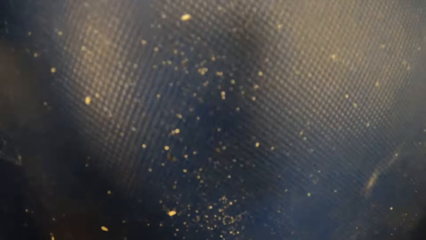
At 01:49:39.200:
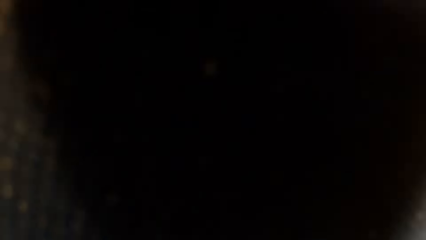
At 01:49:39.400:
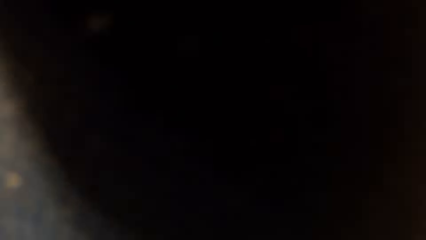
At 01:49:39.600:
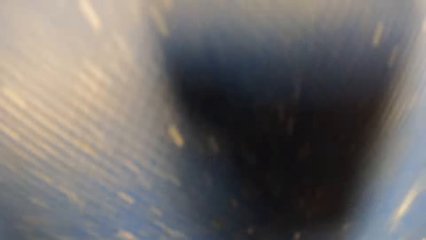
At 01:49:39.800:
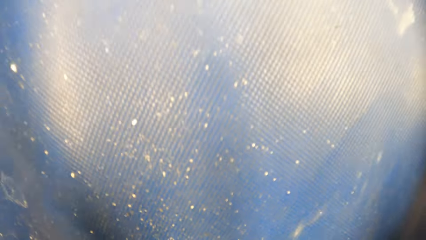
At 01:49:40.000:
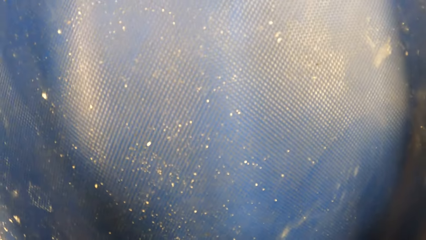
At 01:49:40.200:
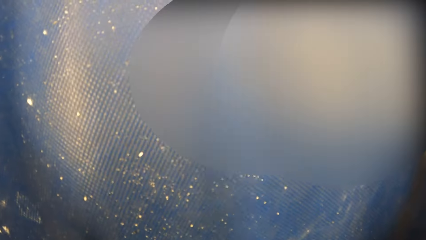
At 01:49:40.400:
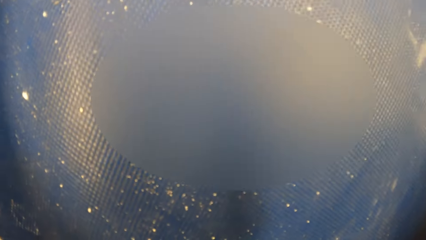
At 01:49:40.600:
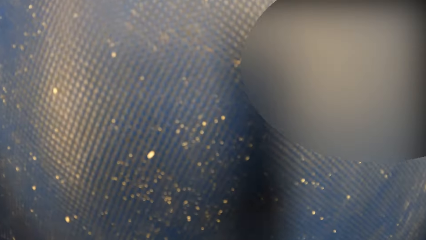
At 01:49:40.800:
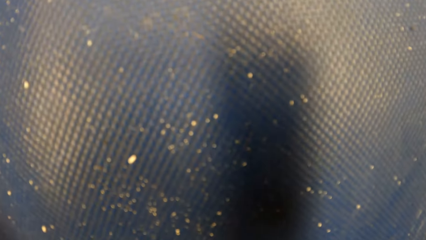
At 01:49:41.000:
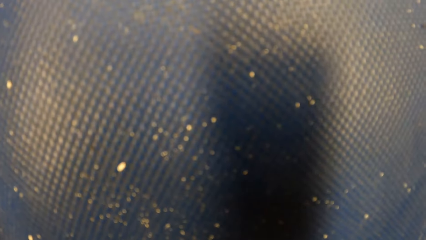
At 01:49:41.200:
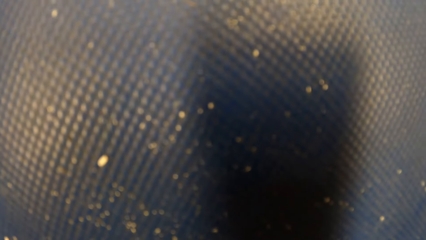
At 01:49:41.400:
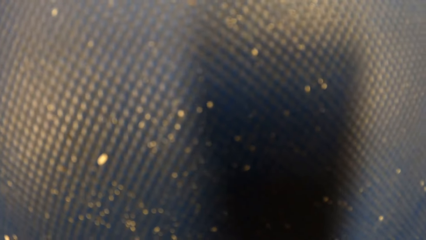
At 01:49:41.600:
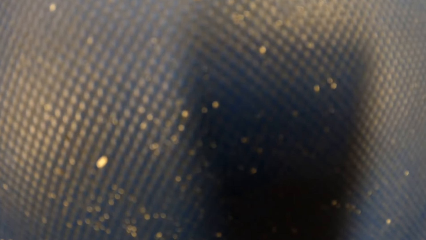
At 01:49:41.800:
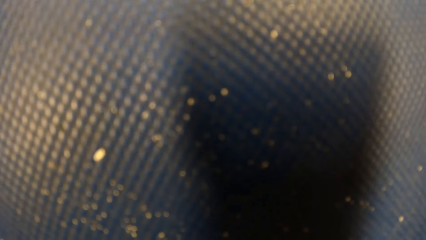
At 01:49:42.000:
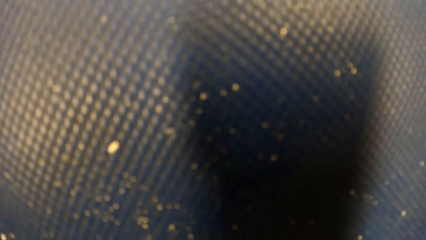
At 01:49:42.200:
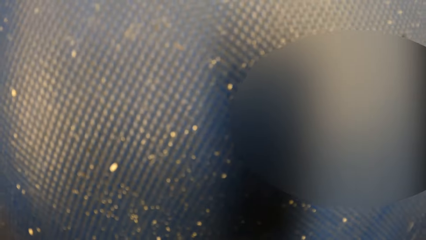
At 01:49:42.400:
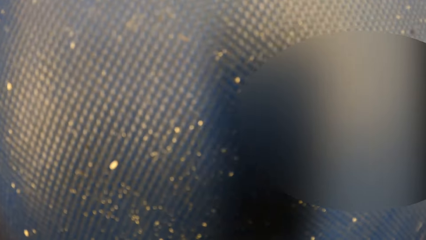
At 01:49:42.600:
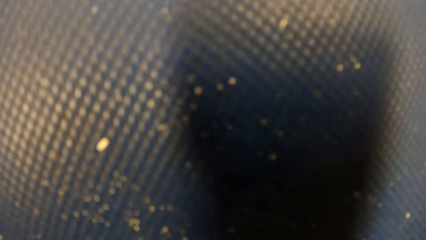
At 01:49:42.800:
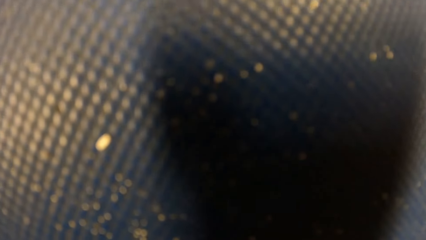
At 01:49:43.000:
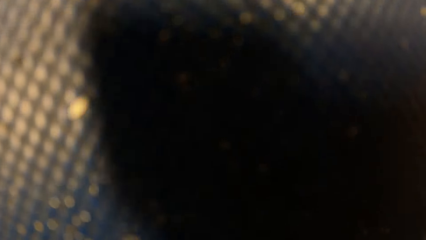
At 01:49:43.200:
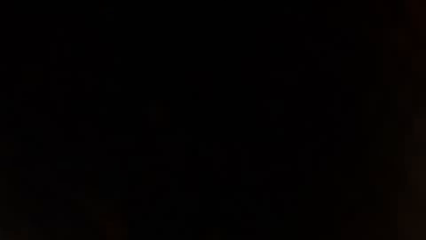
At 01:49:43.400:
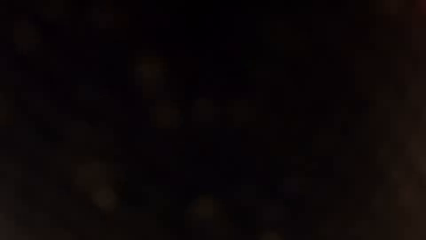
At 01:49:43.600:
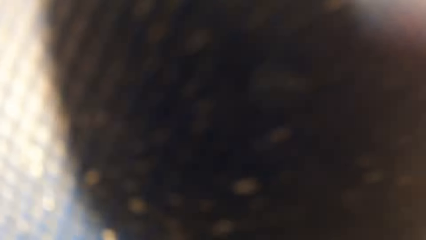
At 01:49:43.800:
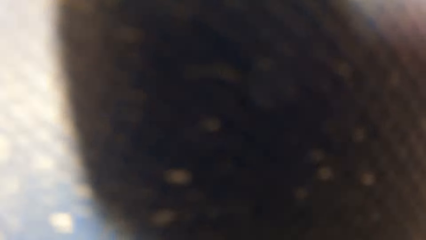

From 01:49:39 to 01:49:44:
The camera wearer does push ups.

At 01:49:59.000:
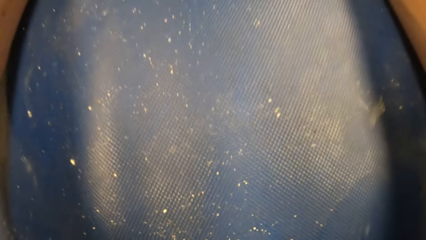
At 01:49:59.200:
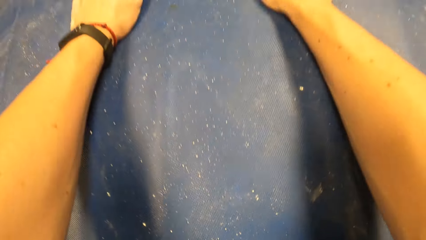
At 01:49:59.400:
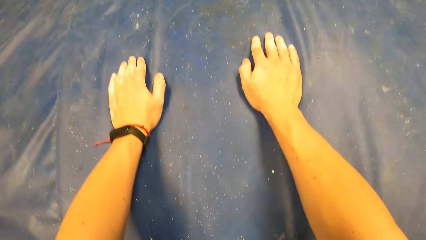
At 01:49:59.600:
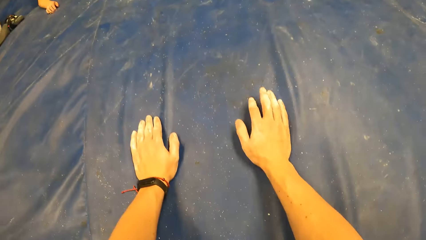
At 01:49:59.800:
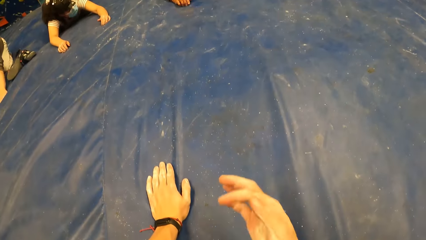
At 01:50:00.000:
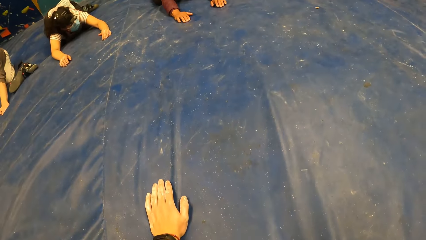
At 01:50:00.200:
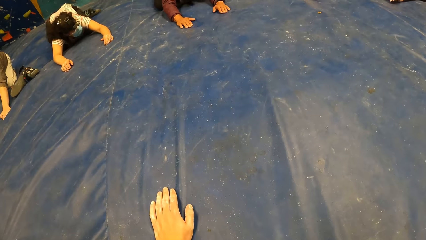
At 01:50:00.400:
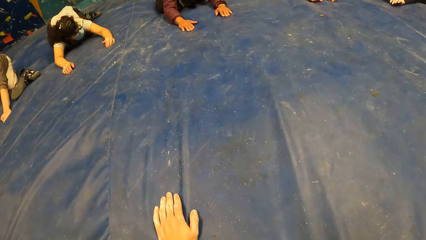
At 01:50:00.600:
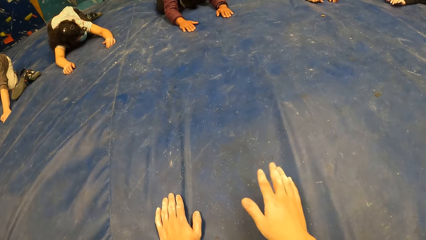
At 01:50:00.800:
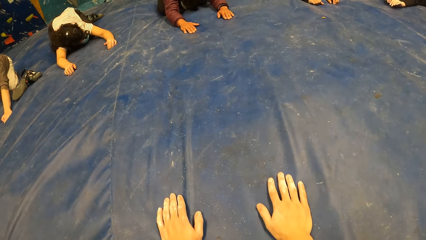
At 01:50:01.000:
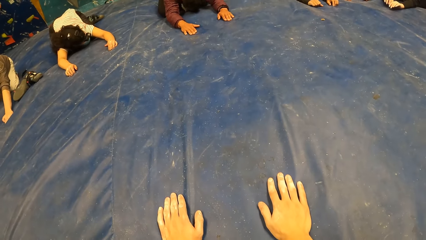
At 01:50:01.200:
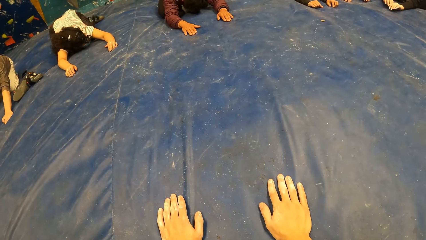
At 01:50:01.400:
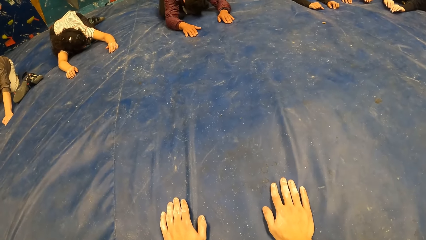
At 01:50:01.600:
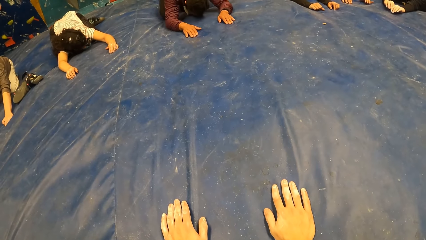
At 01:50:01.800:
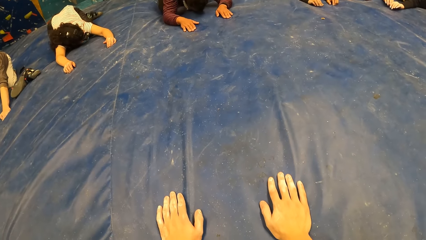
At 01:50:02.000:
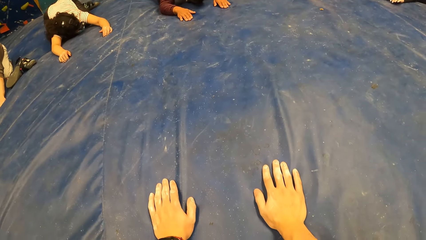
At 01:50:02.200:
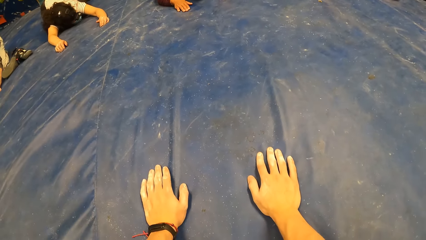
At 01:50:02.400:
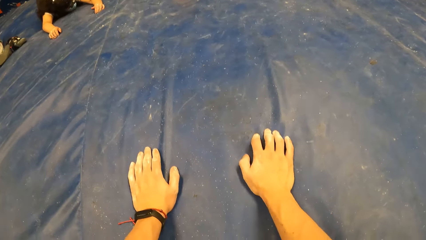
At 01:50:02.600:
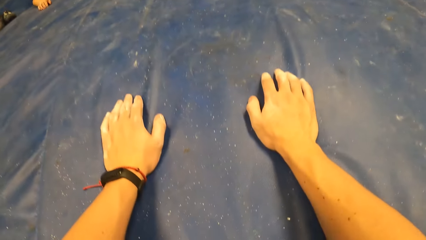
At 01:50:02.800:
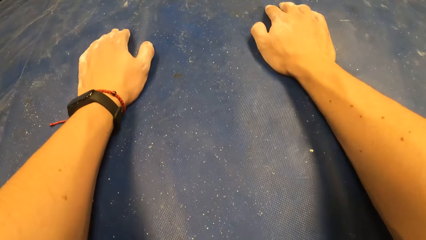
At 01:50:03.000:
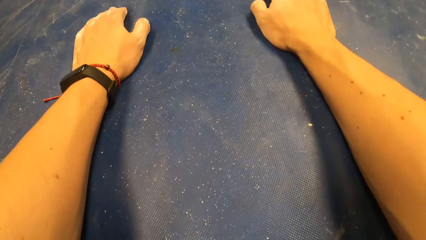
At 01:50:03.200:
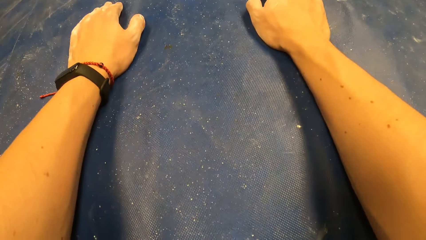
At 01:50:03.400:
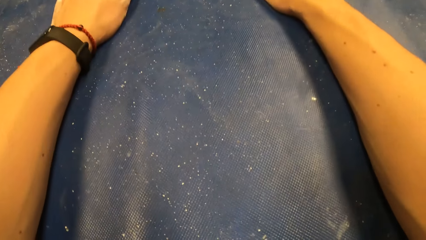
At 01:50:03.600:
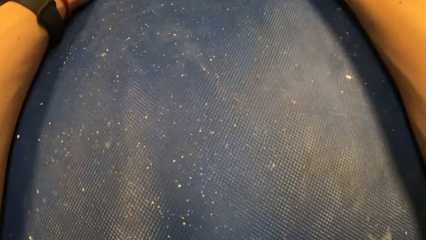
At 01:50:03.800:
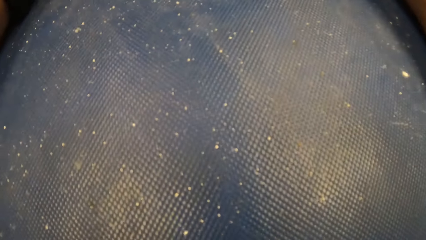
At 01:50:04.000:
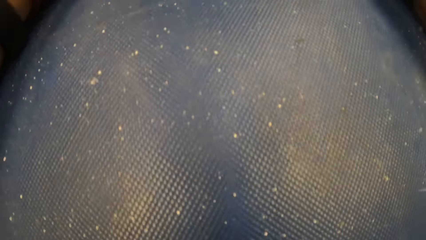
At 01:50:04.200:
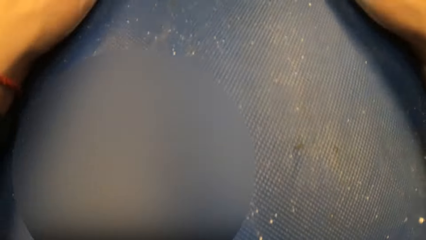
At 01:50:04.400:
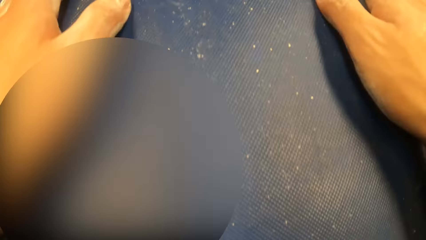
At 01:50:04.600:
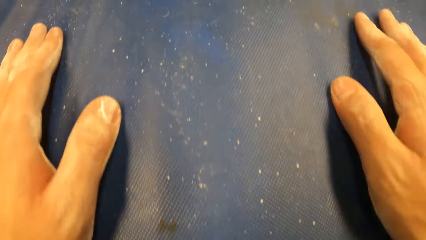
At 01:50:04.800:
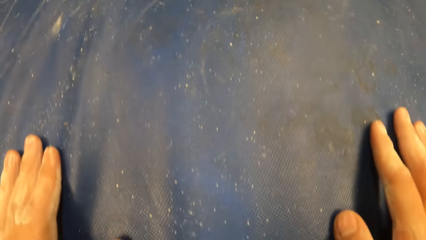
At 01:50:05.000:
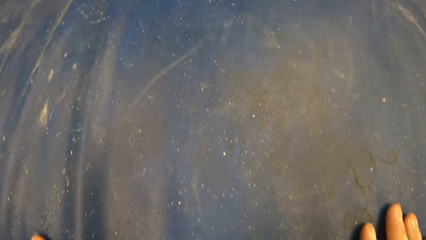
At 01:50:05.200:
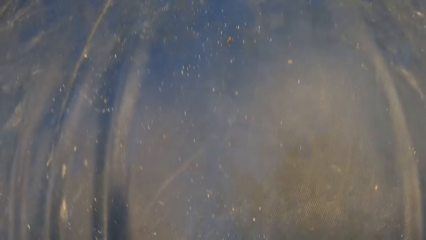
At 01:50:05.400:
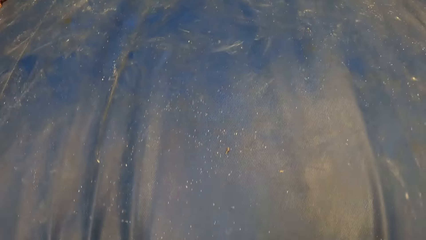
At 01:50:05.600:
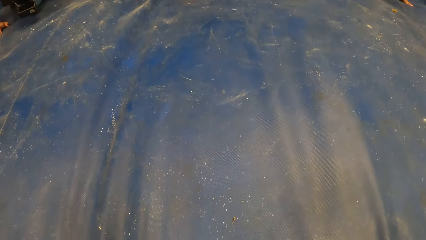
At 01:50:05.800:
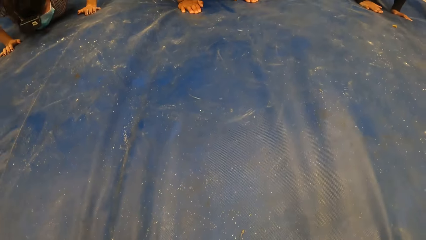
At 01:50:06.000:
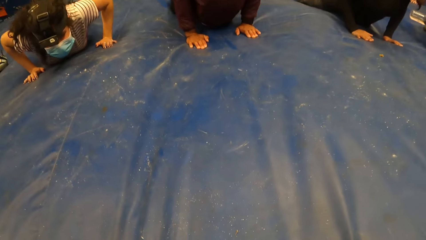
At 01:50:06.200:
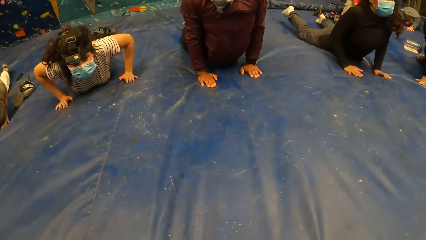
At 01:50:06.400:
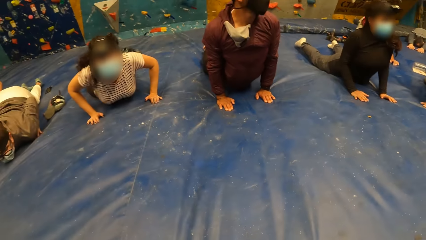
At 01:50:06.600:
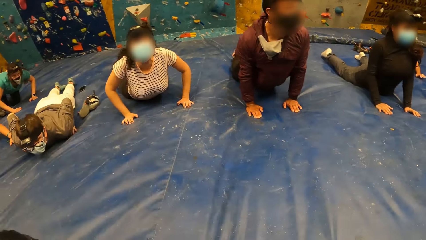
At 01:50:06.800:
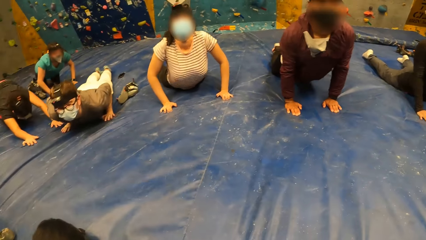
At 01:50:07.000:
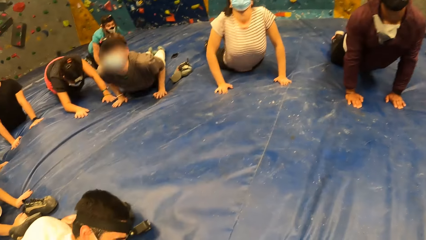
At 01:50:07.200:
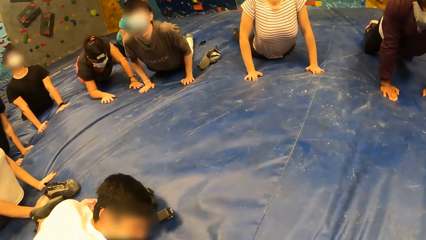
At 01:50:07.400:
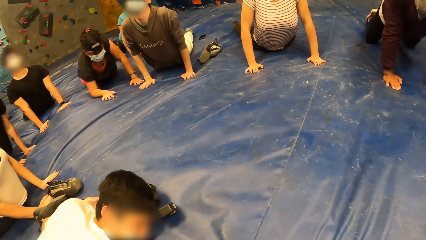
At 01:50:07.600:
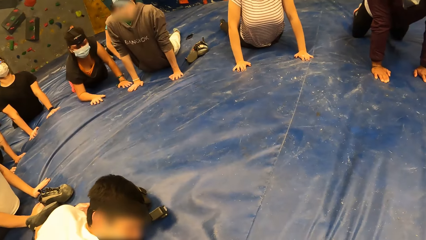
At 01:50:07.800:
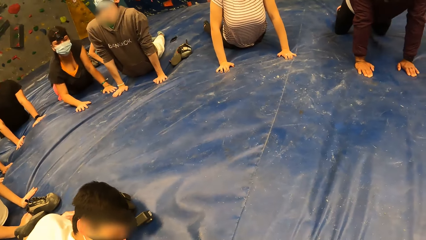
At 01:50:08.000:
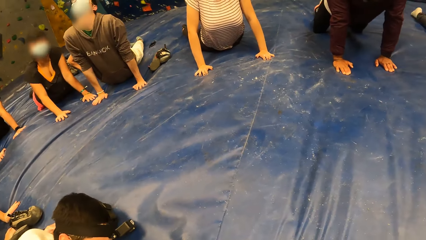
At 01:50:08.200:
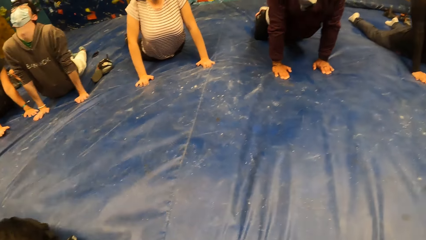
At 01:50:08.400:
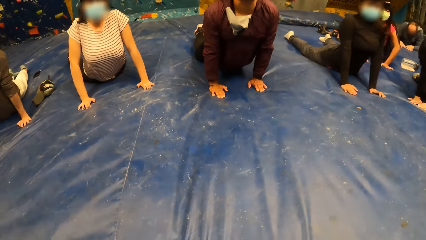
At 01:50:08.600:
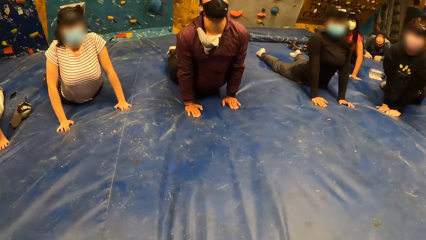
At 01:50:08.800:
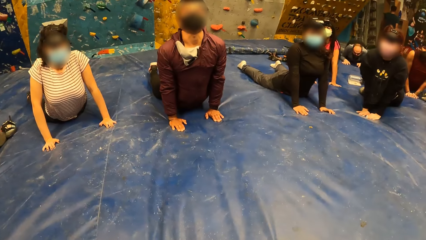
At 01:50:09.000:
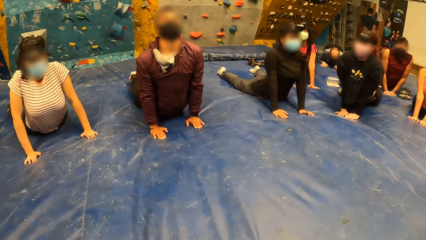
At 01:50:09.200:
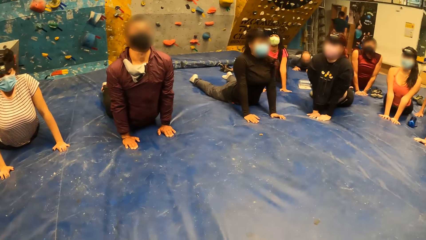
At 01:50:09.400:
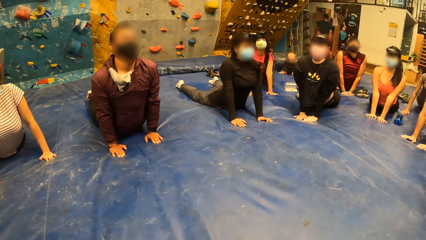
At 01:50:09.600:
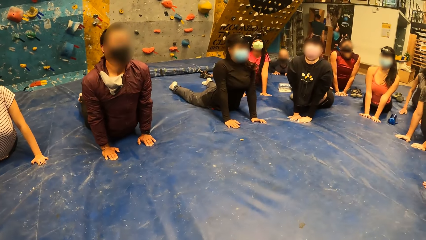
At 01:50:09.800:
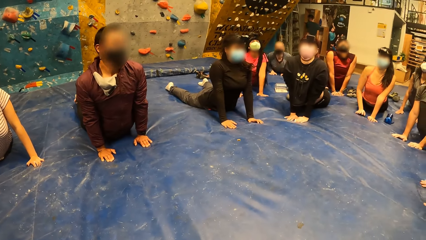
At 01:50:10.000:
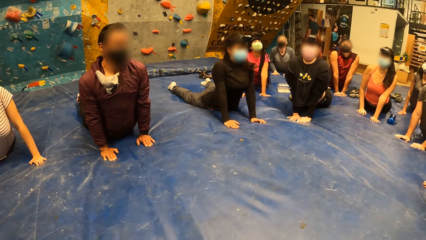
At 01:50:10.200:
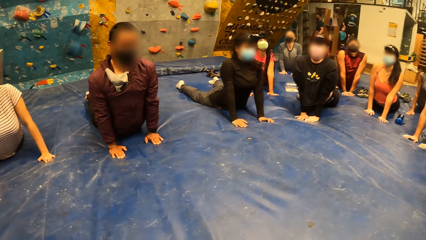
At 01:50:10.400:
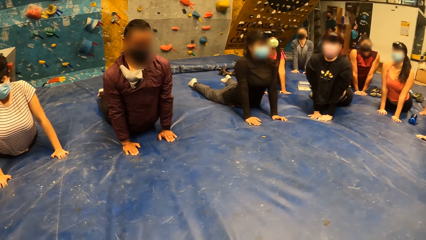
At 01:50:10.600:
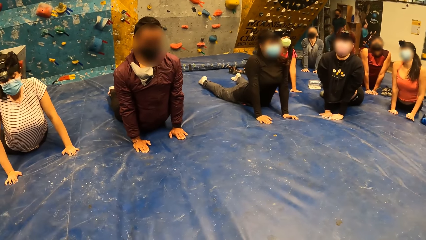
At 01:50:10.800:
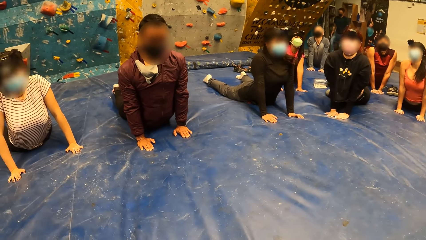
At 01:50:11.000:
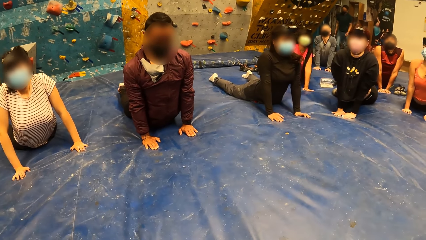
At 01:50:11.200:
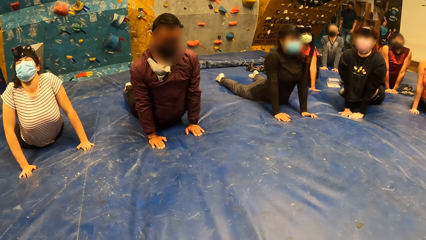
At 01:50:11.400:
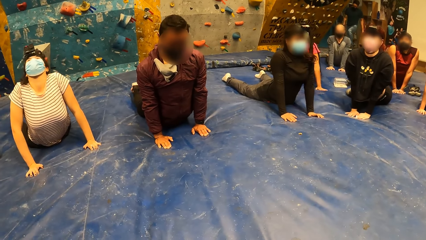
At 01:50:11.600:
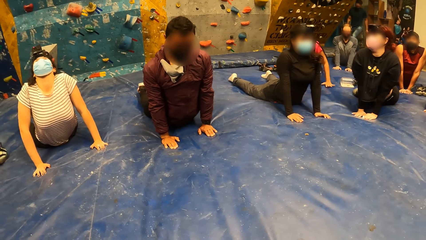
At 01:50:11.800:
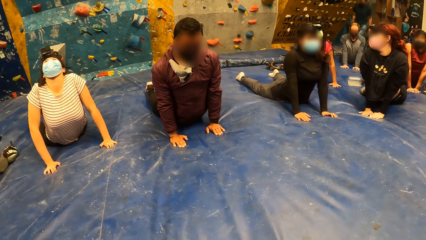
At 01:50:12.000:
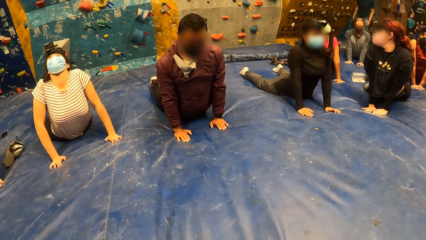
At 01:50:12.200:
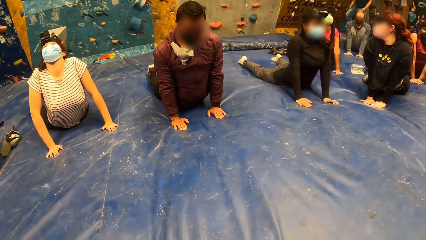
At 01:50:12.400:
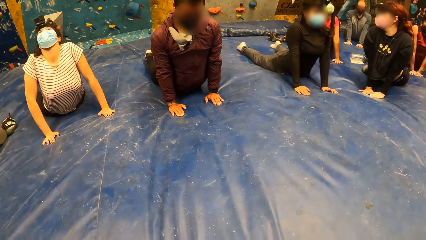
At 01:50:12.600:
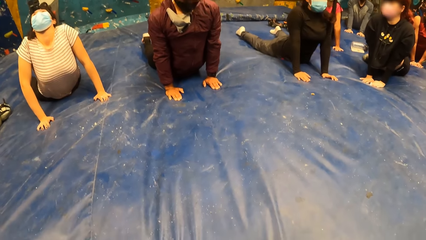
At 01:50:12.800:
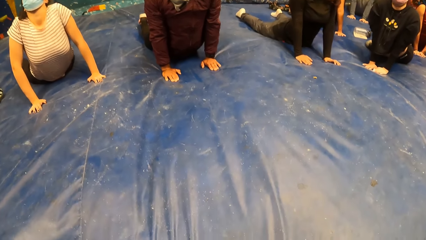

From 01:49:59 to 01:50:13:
The camera wearer touches something. The man stretches his back.
